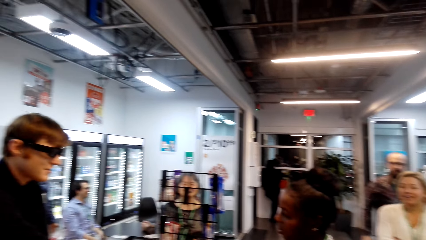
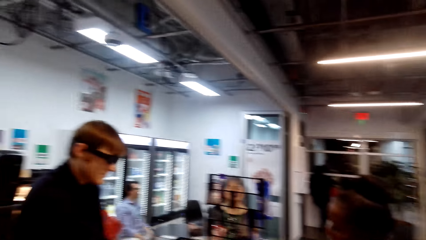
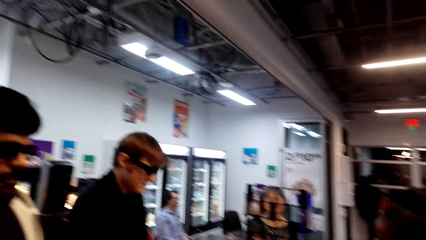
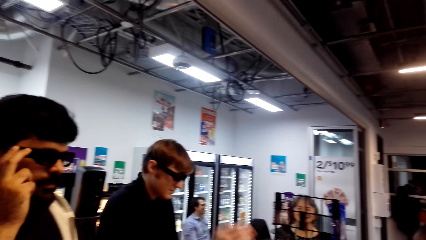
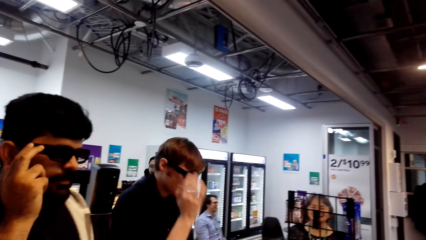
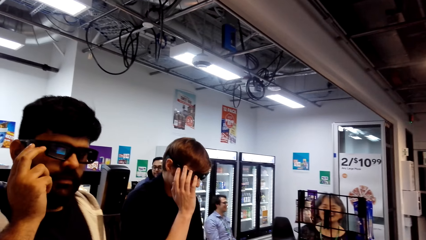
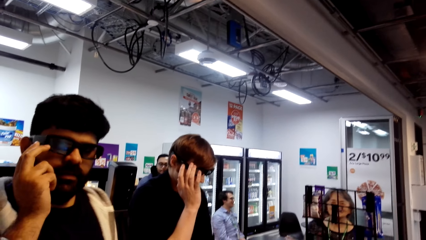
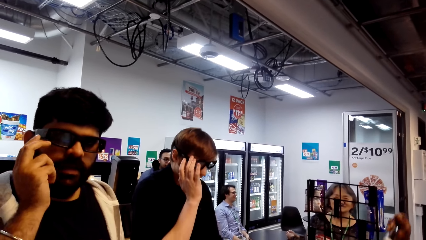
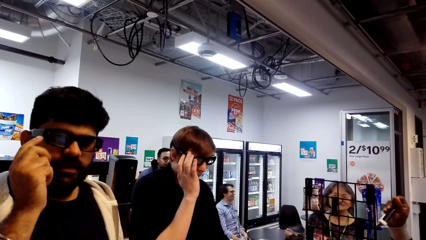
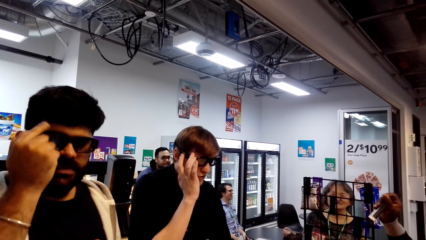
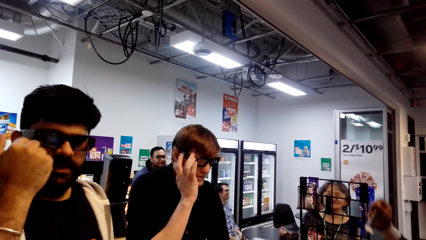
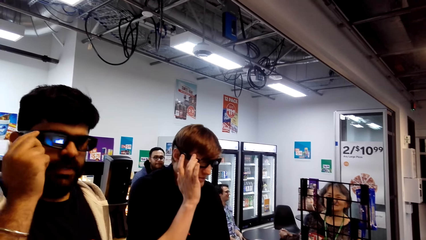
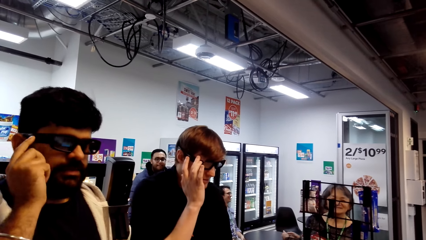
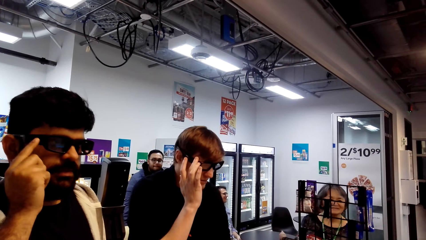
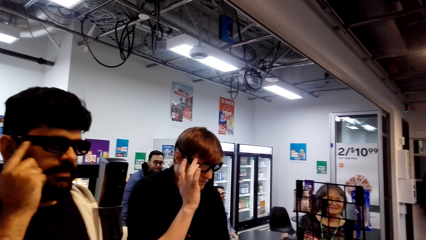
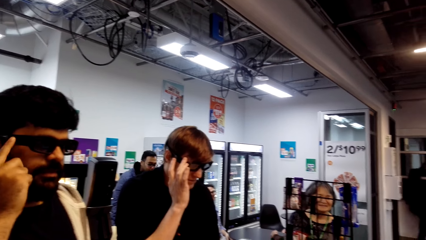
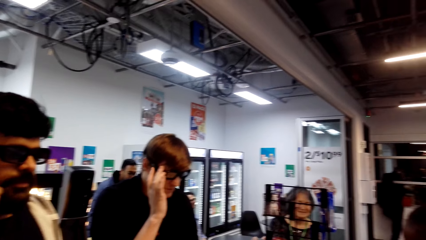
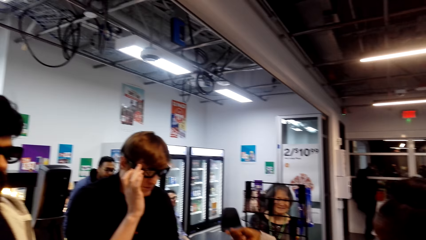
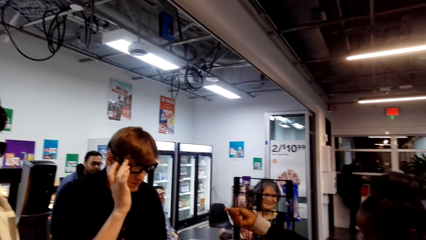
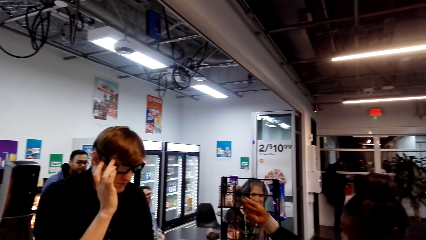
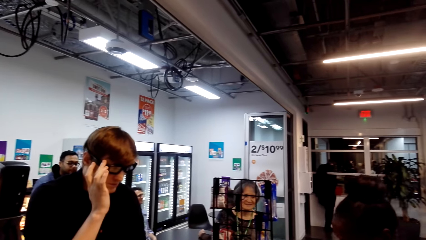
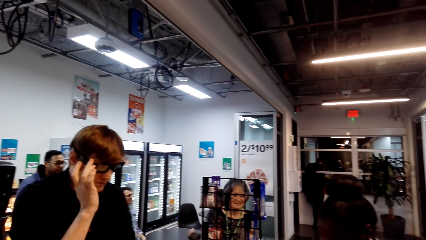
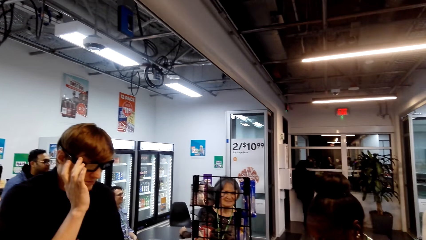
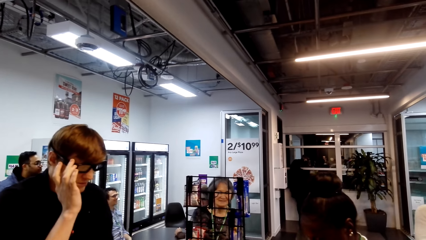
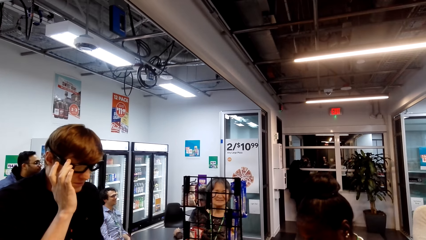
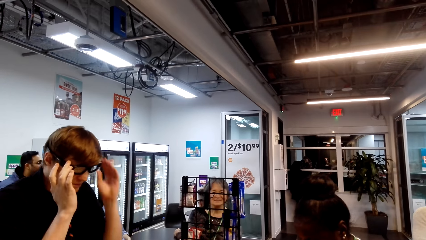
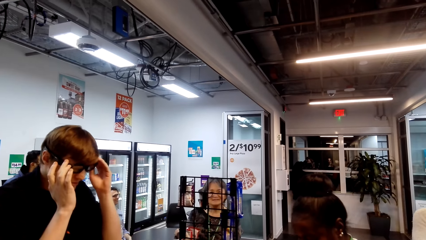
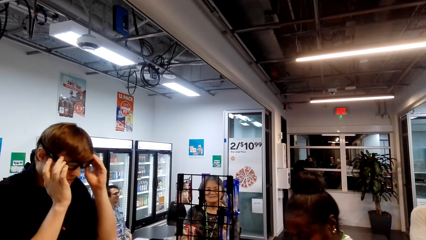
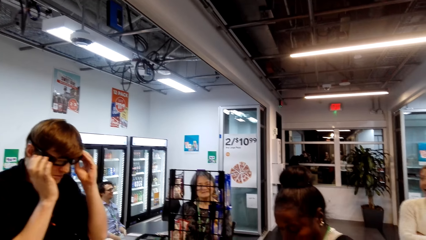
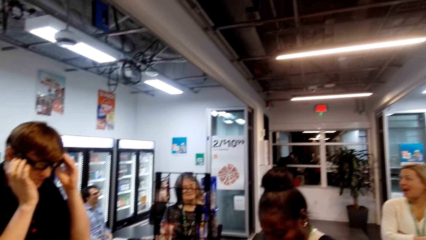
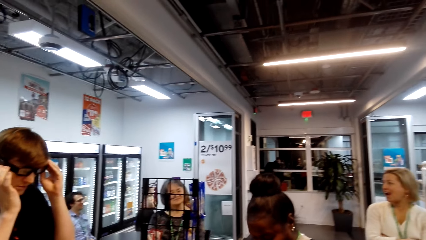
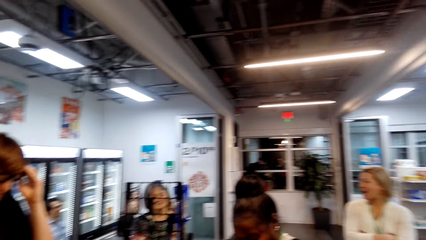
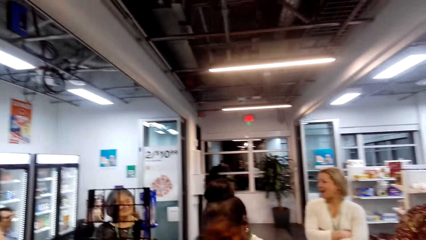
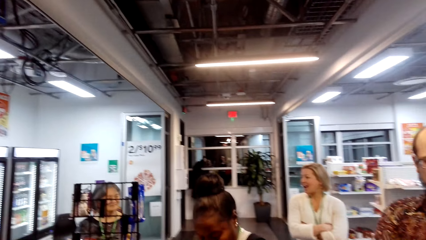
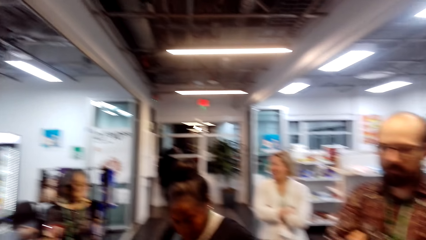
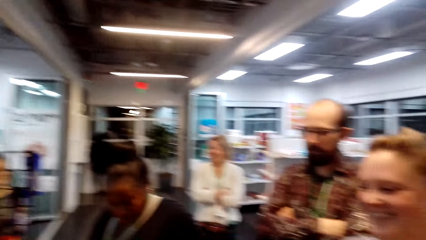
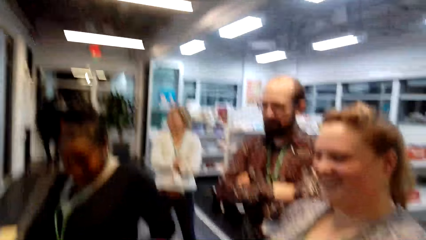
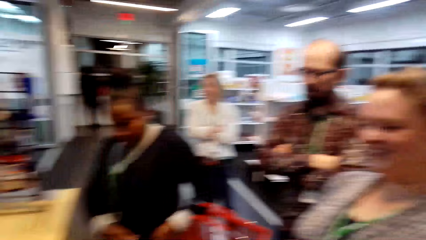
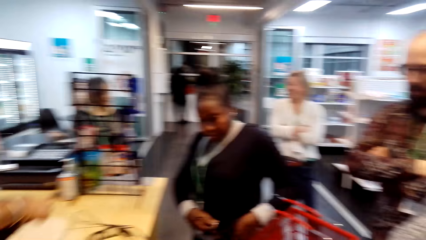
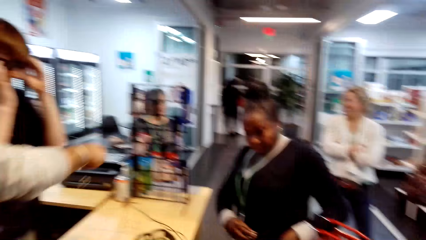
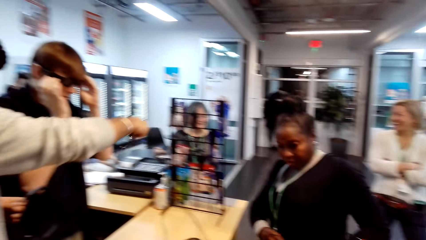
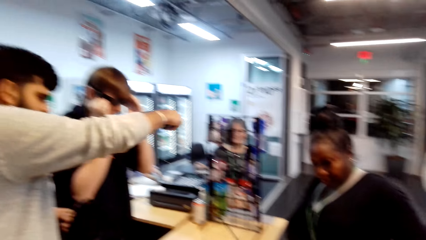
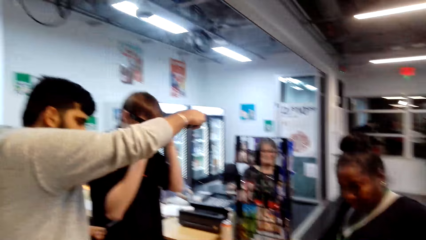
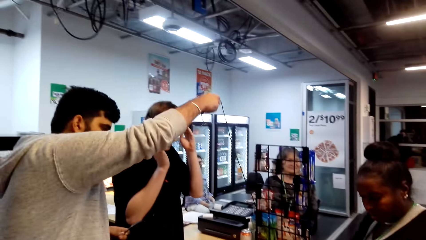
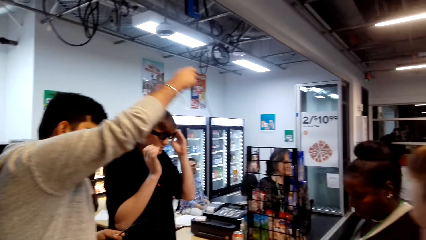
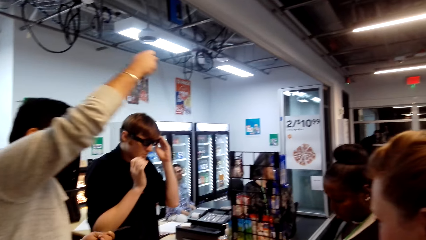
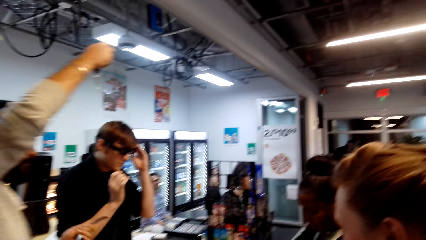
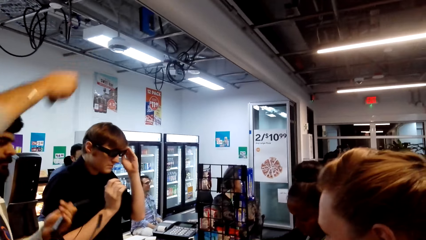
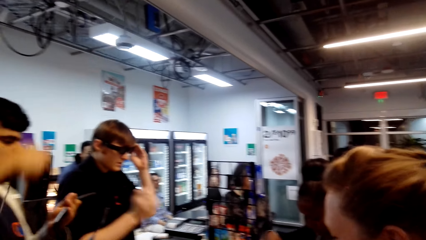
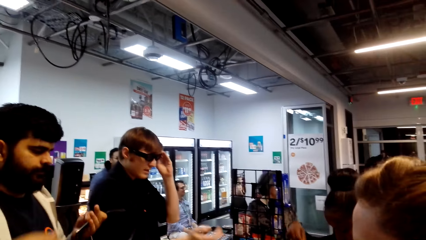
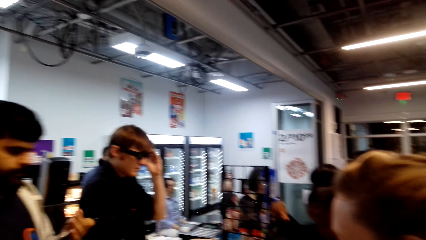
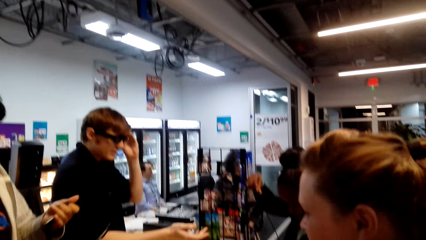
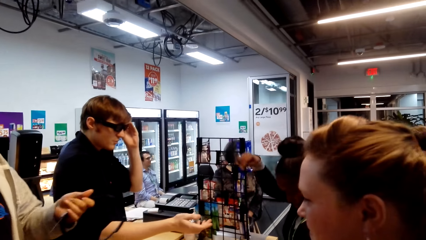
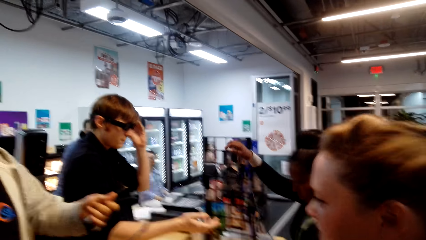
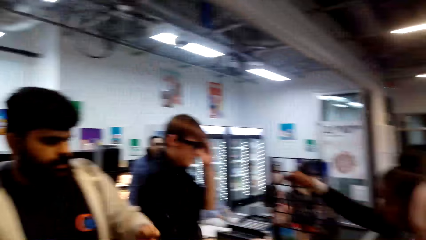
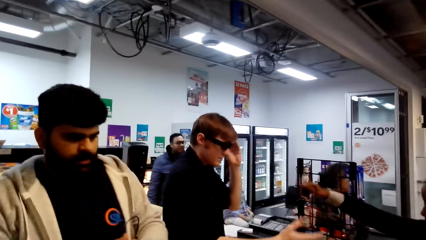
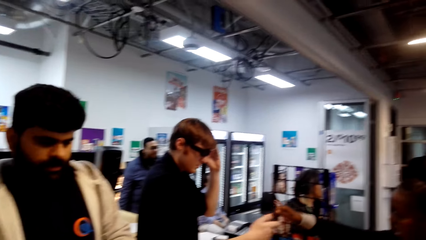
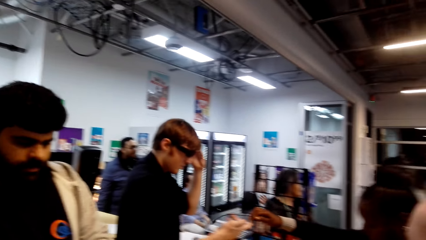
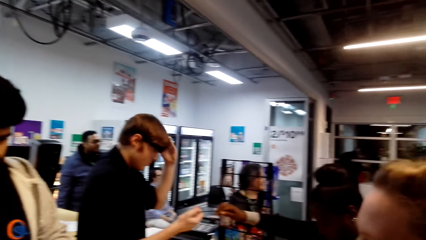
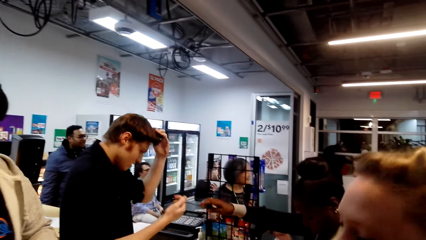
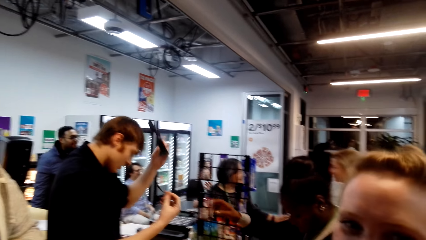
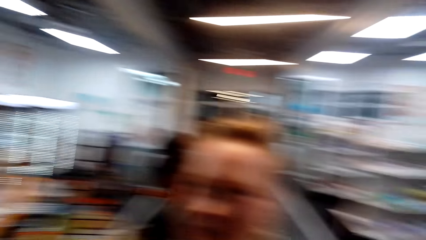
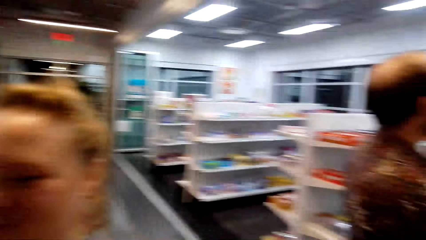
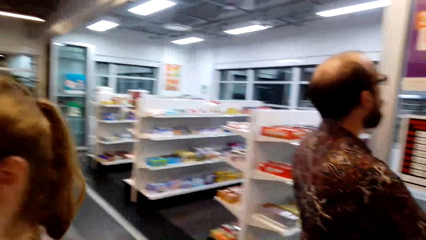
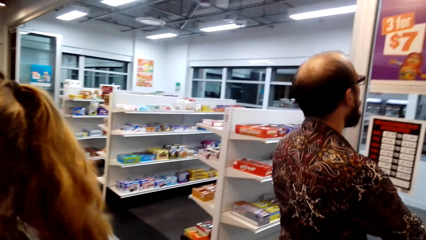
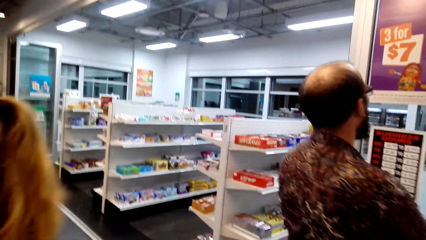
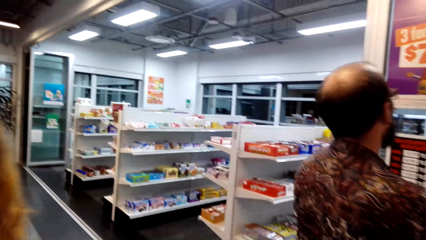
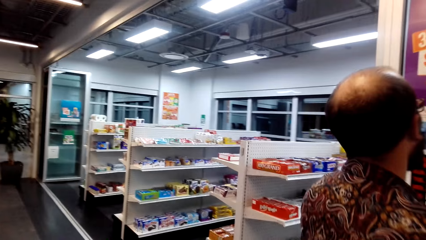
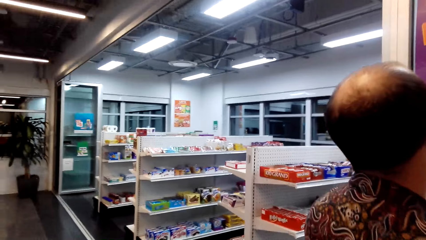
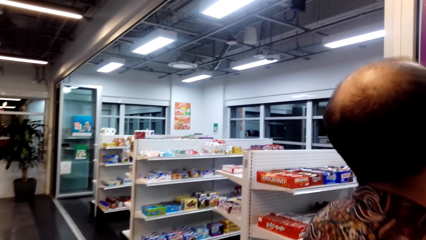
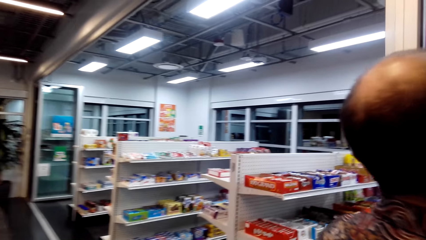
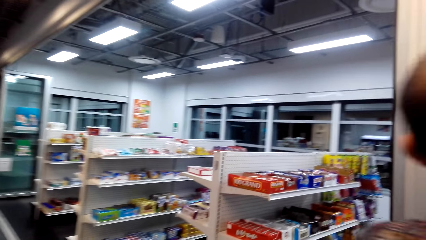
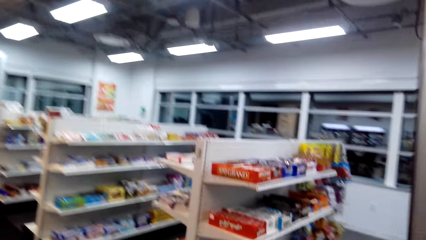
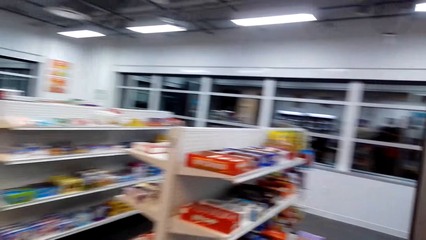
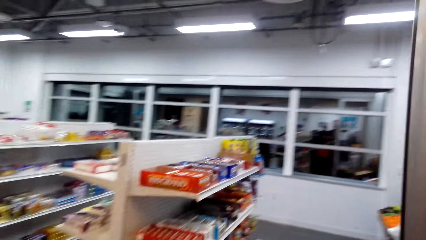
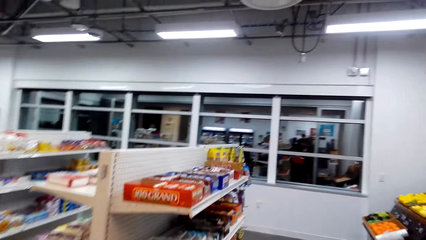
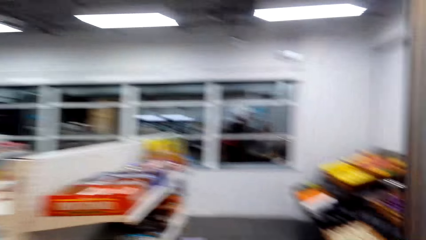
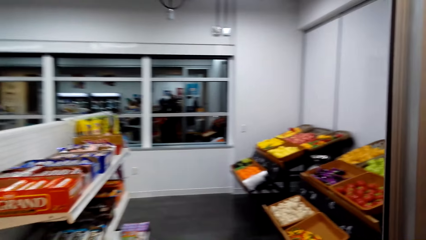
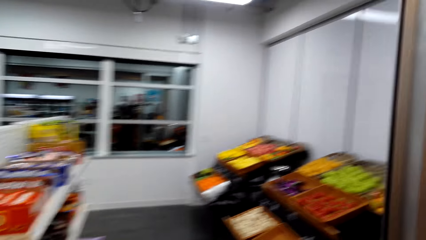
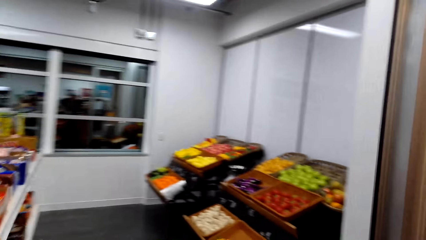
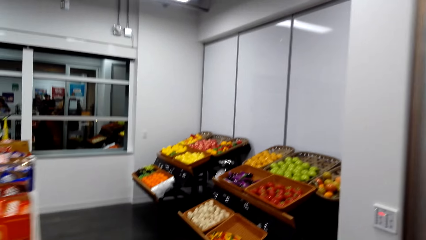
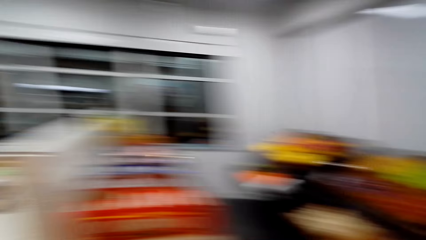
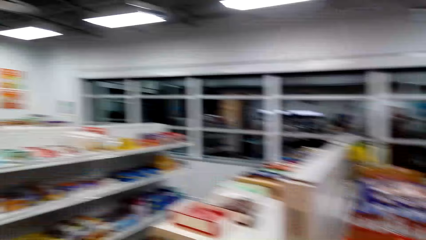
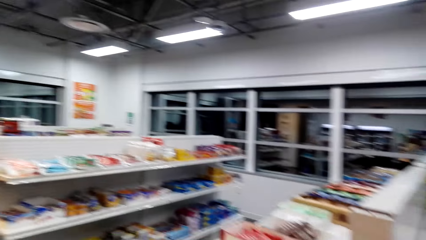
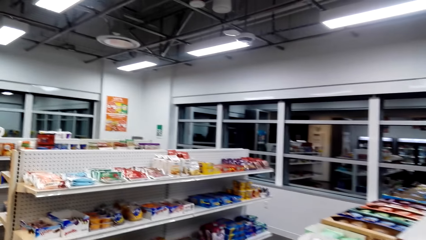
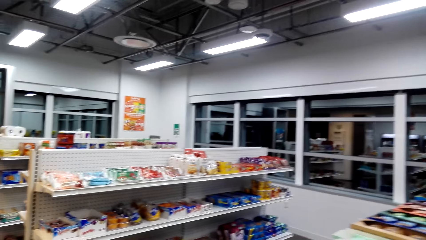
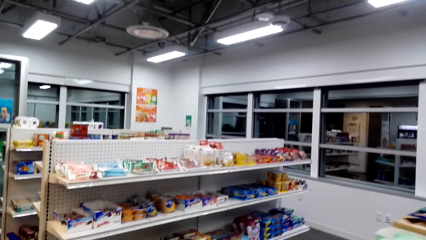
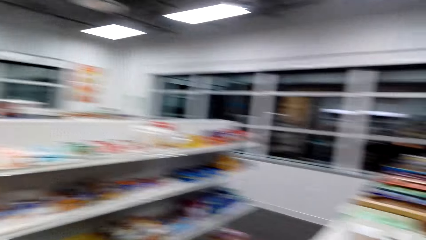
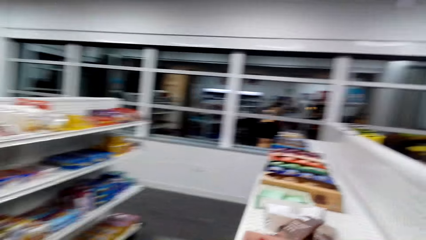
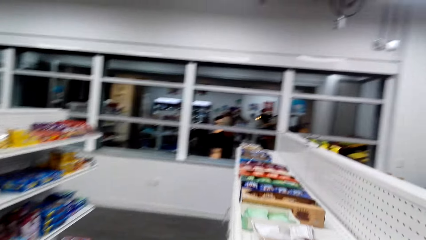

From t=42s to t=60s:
A man holds his glasses. The man touches the spex. The camera wearer looks around the store. Another man holds the spex. The first man pulls a cable. The other man removes the spex. The camera wearer looks around the store and walks around the store.
